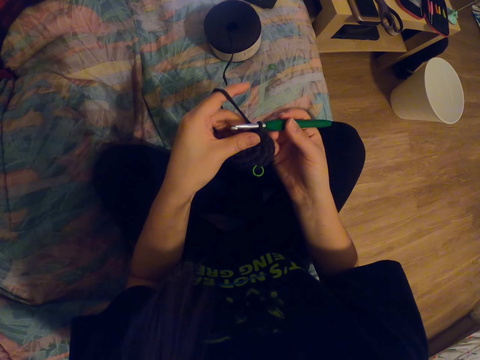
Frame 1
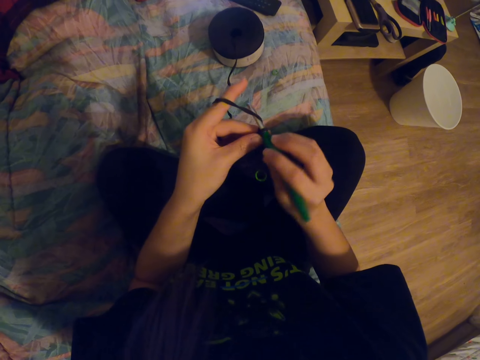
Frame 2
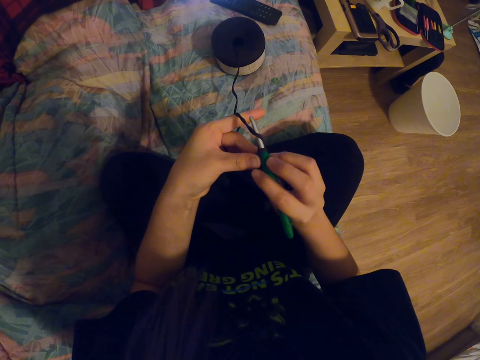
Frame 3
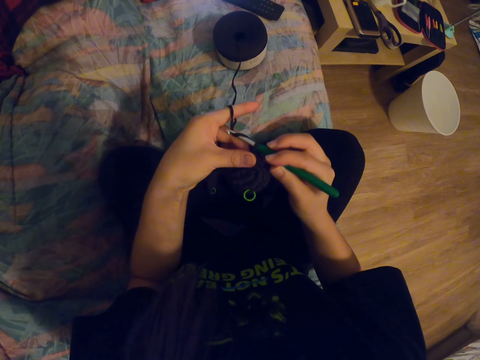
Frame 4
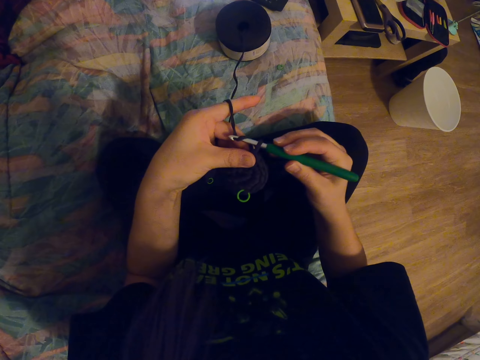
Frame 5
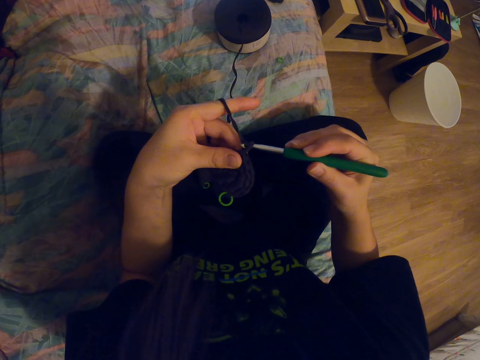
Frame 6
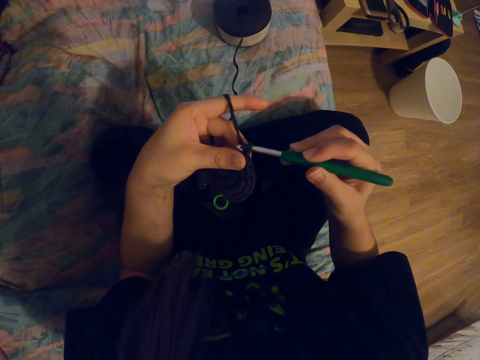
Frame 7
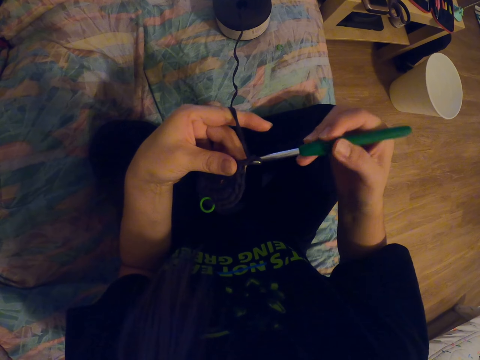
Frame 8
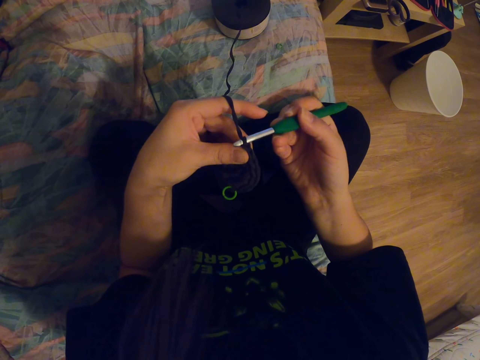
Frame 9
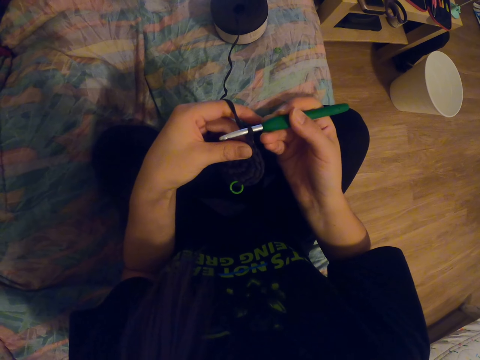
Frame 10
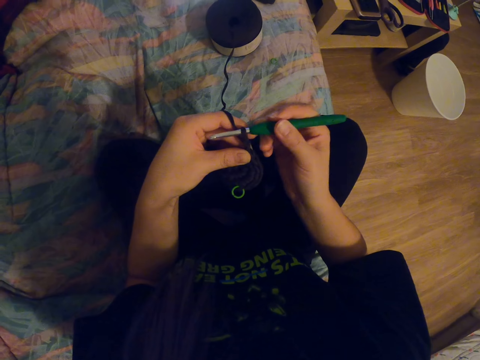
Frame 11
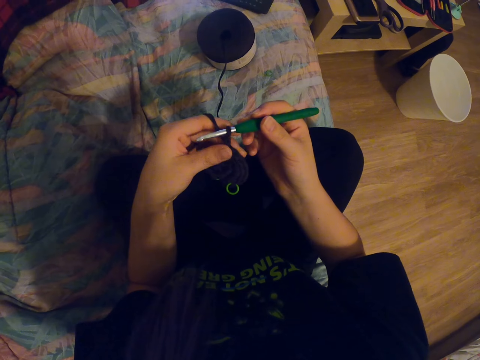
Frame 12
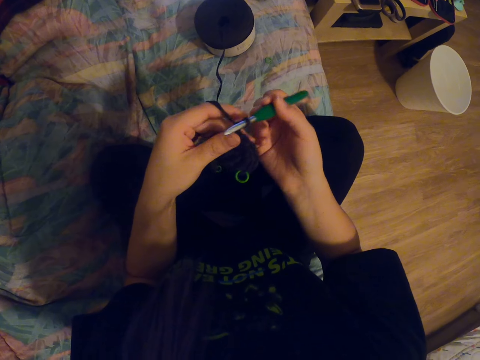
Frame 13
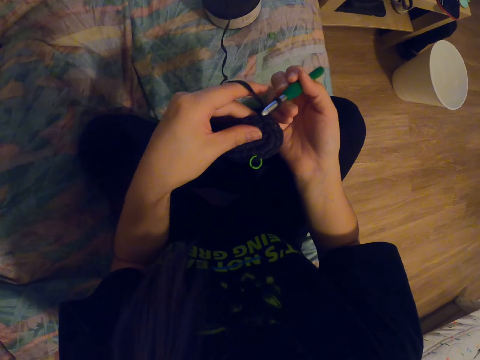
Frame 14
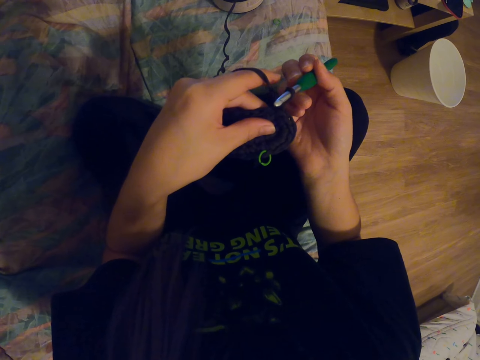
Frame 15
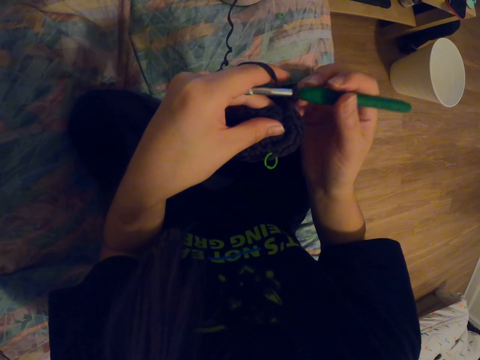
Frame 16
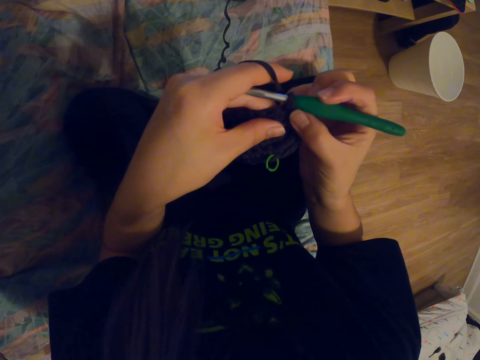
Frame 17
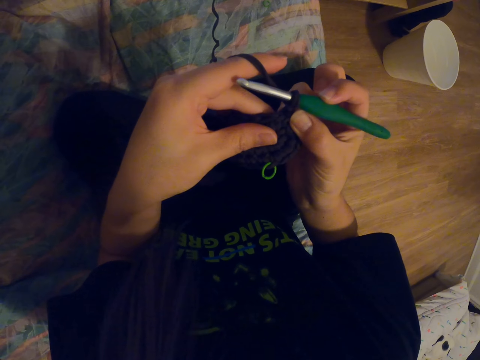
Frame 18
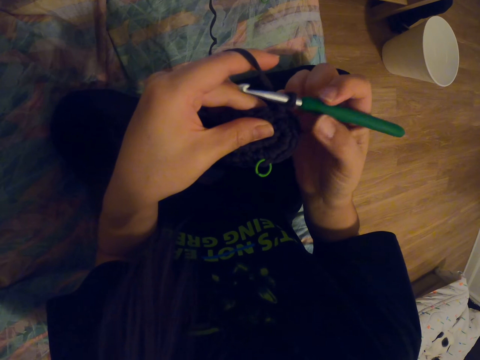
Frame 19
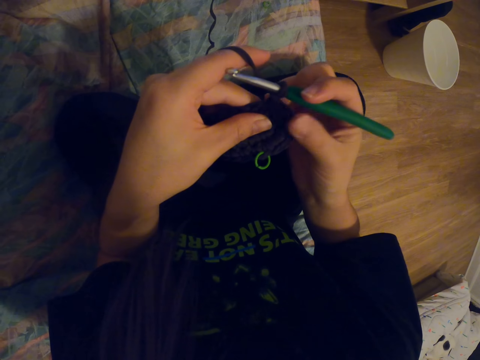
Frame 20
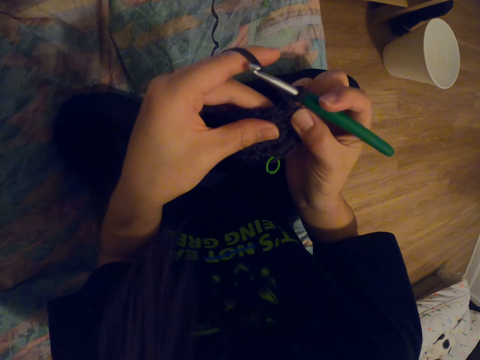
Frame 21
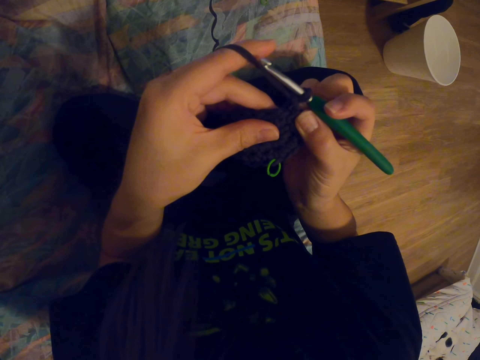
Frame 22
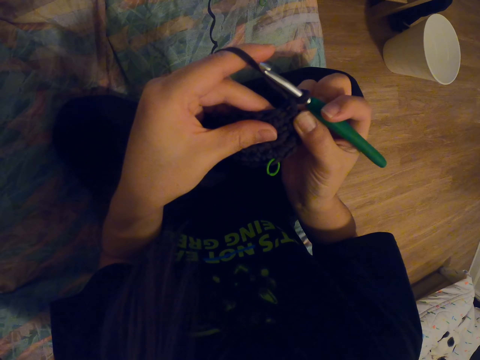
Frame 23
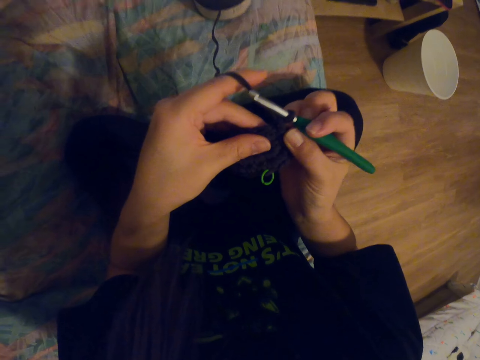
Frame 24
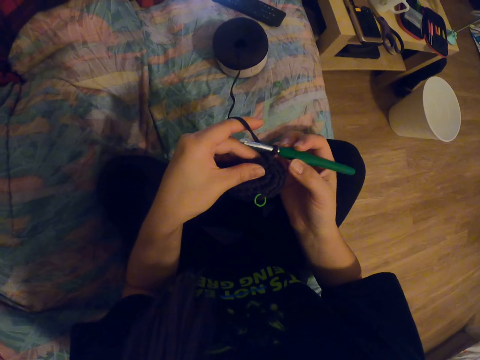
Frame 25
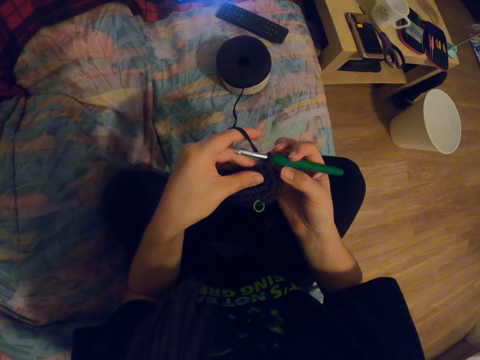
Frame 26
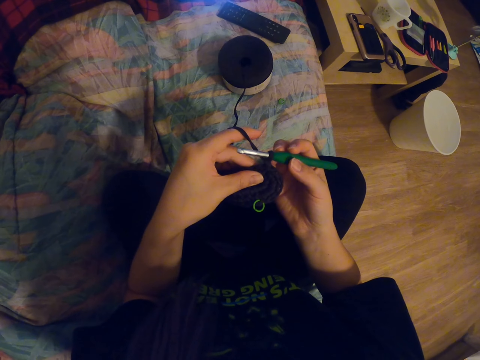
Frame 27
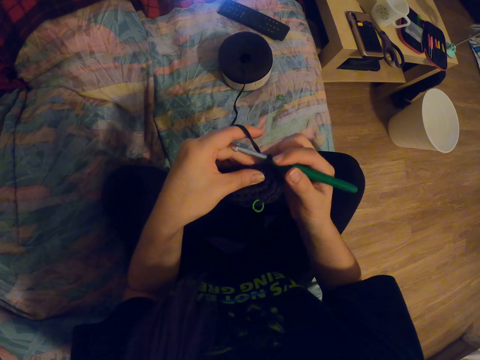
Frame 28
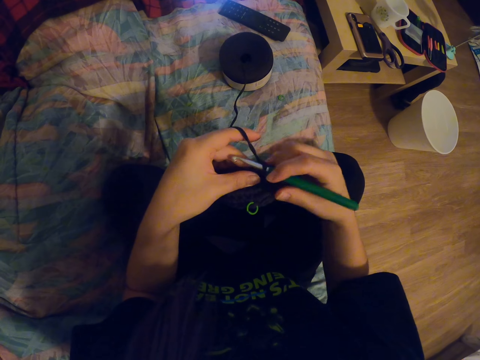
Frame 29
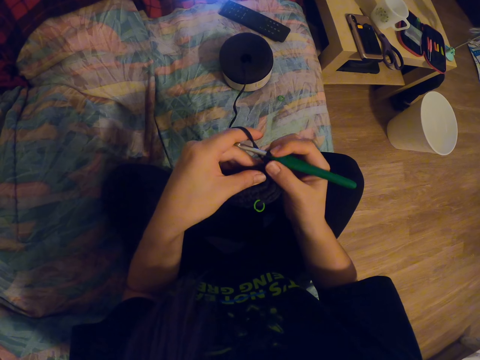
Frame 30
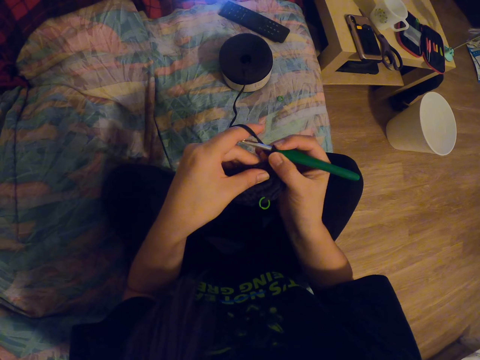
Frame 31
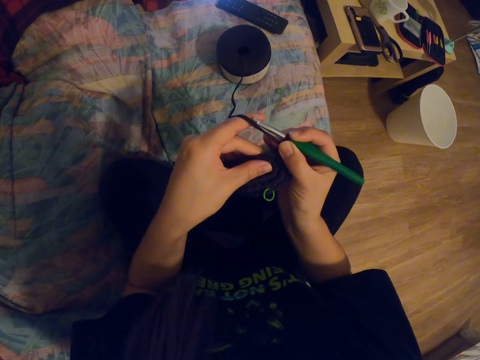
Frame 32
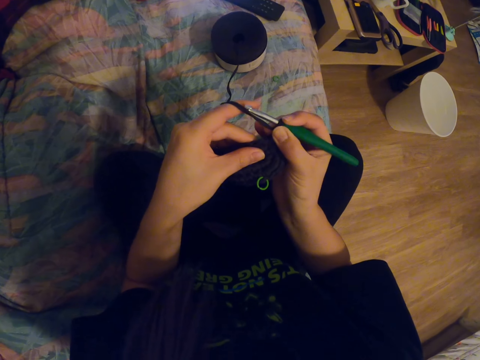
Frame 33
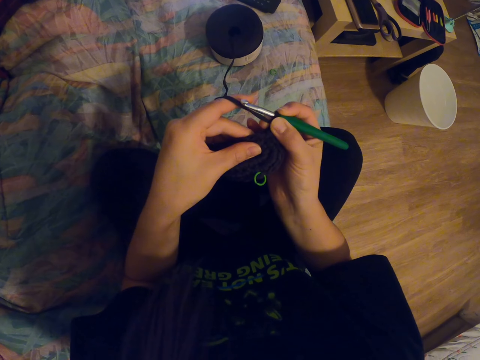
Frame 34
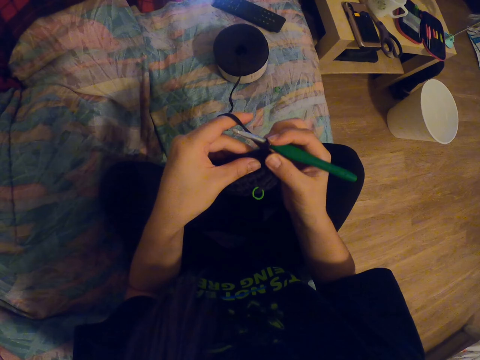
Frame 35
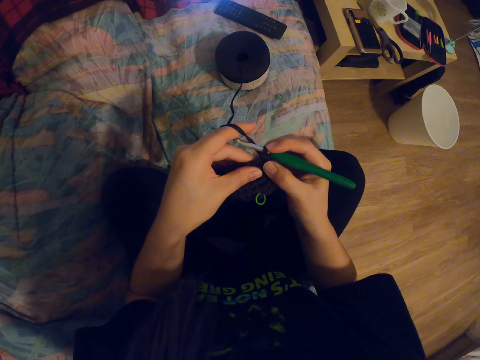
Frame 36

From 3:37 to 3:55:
The camera wearer holds the crochet needle with her right hand. She coils the knitting thread on the knitting needle. She knits the fabric with the crochet needle. She adjusts the knitting needle on the knitted fabric. She adjusts the knitted fabric with her right hand. She looks around the room. She adjusts the knitted fabric with her hands.

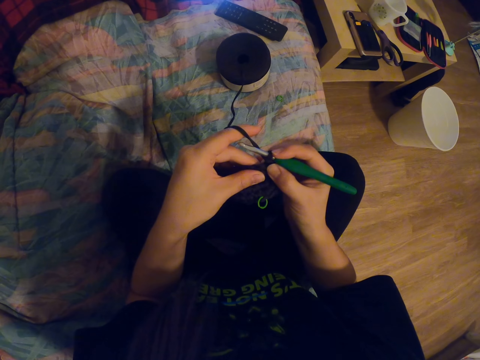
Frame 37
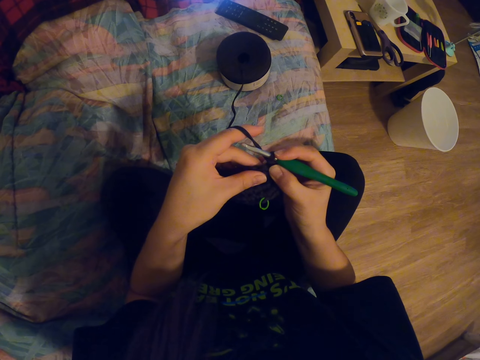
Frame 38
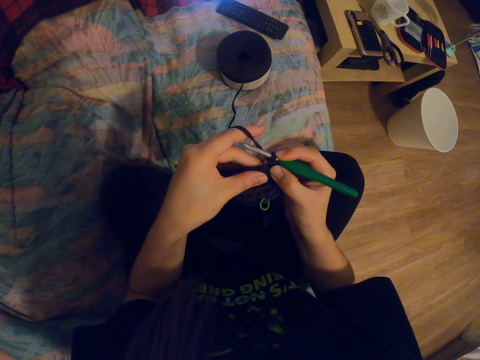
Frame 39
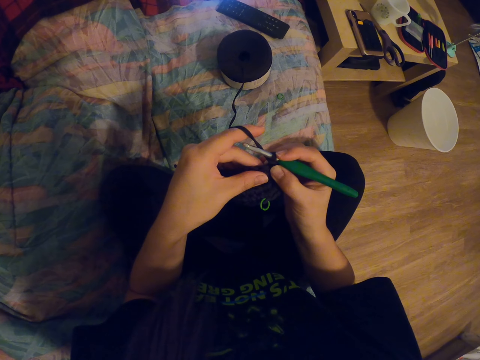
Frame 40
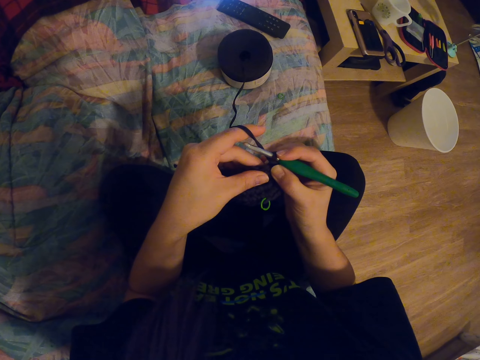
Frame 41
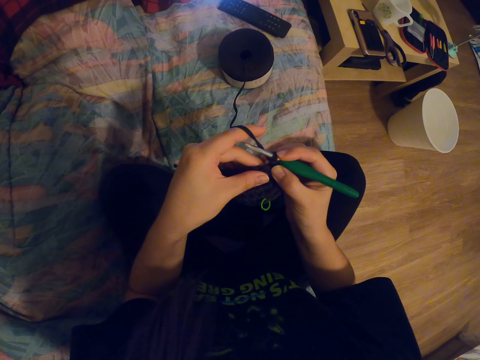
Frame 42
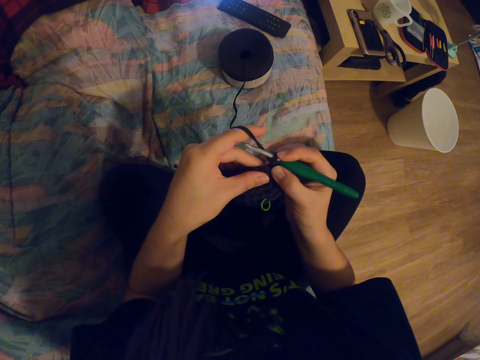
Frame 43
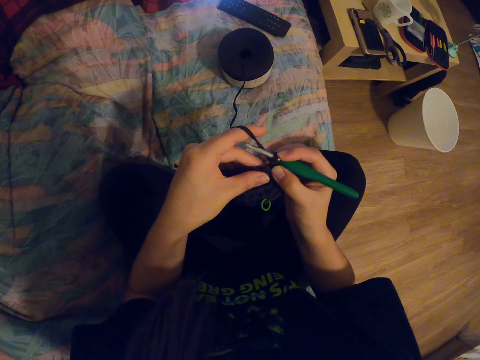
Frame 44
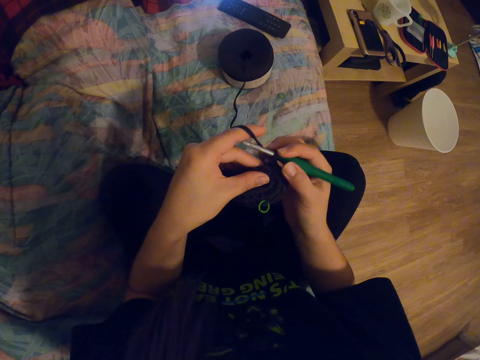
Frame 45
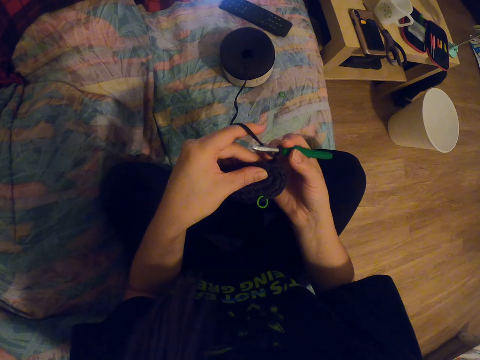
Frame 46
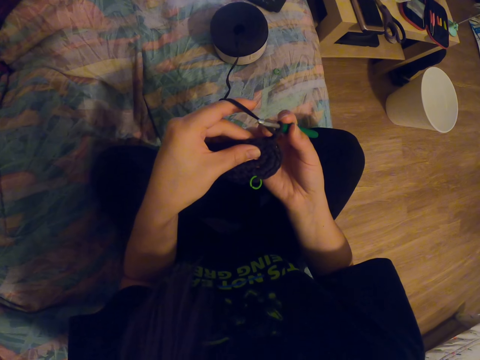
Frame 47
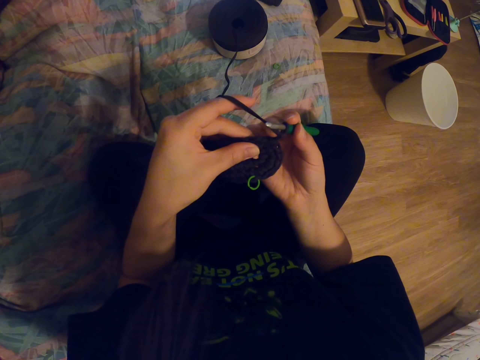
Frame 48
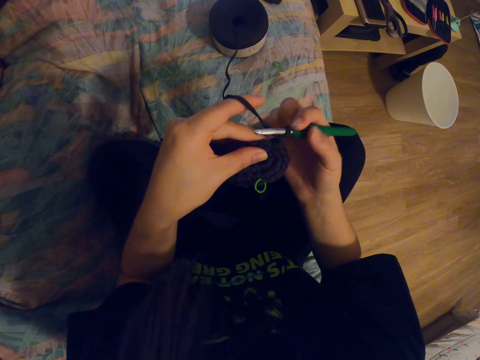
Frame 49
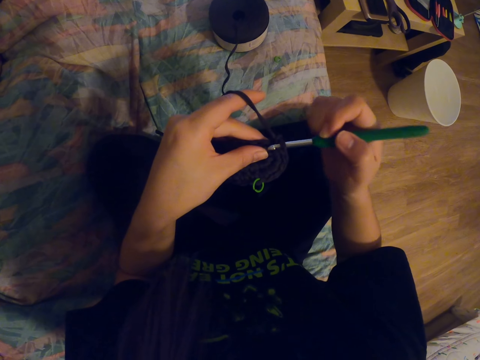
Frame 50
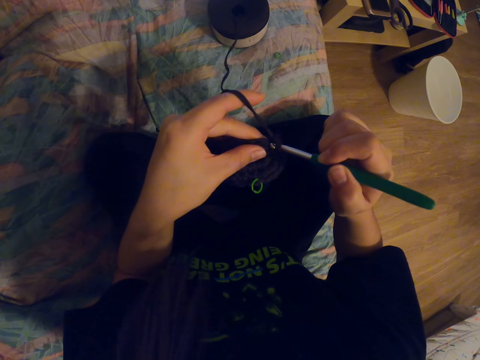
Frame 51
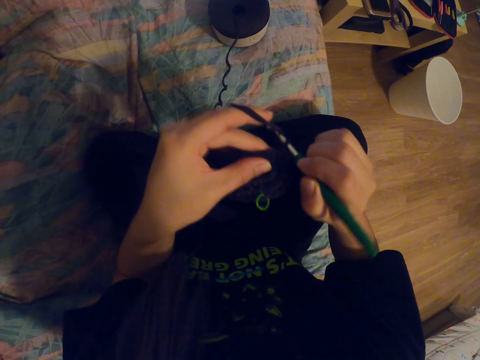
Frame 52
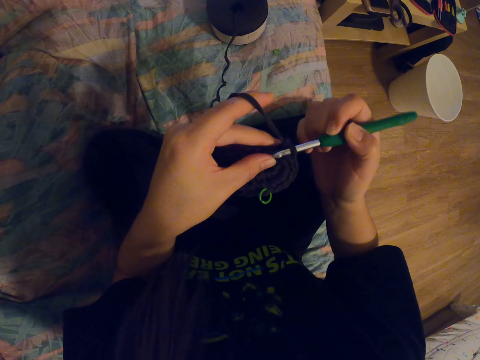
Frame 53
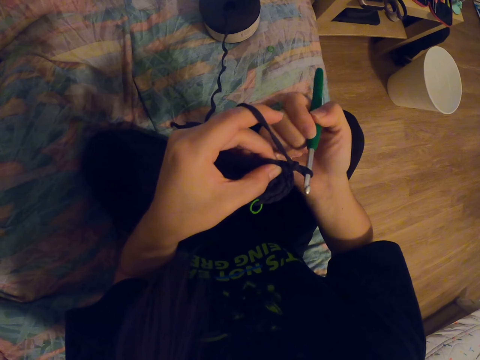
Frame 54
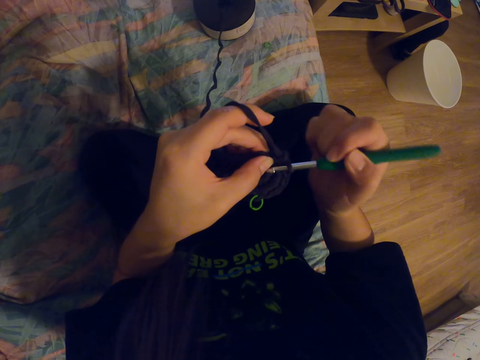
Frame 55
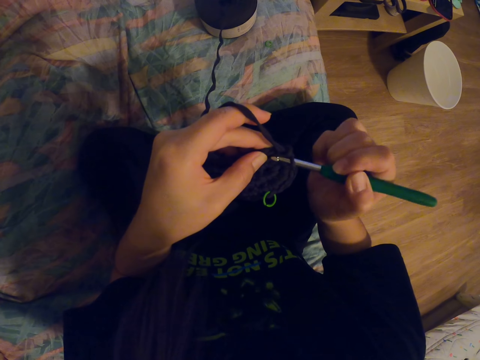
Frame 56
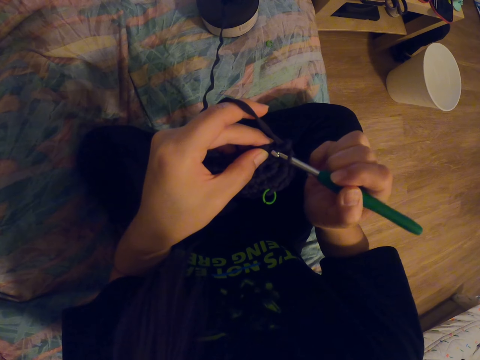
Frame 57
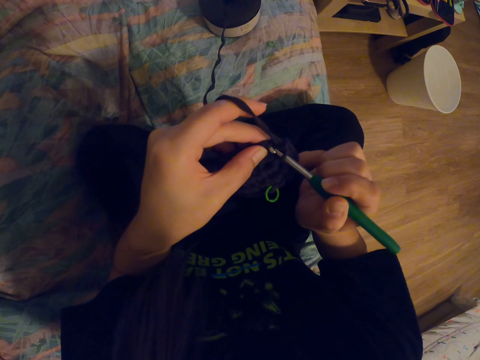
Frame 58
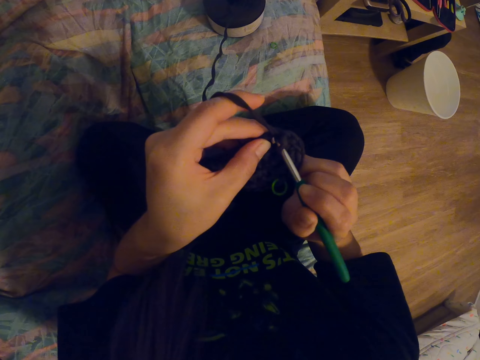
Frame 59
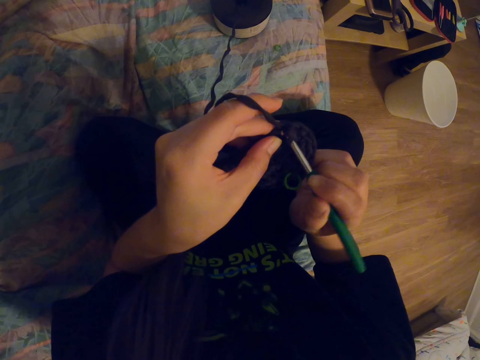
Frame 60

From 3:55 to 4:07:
The camera wearer looks around a room. They adjust a knitting needle on a knitted fabric. They knit the fabric with the crochet needle.
